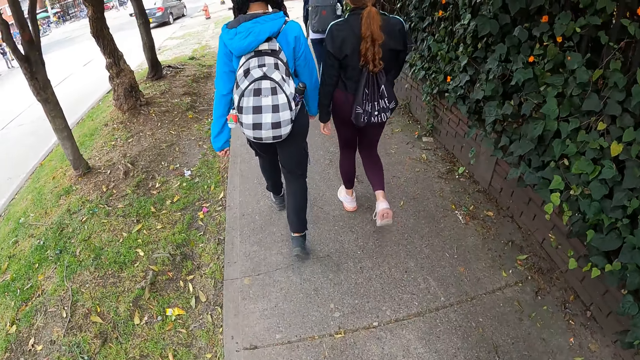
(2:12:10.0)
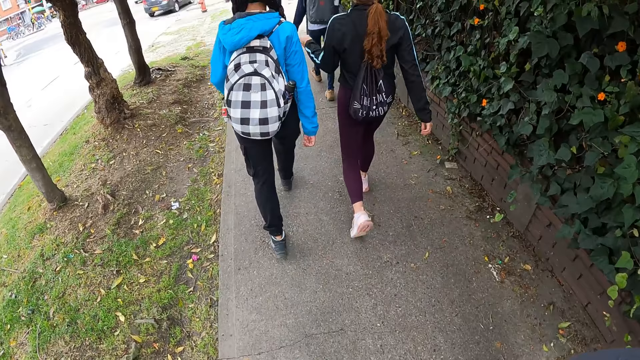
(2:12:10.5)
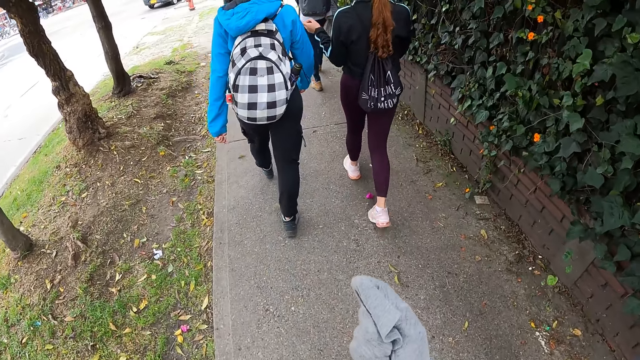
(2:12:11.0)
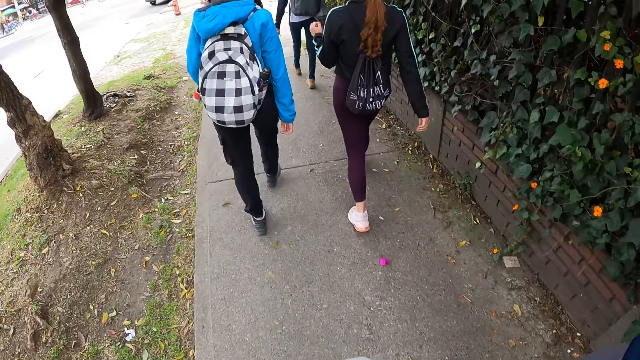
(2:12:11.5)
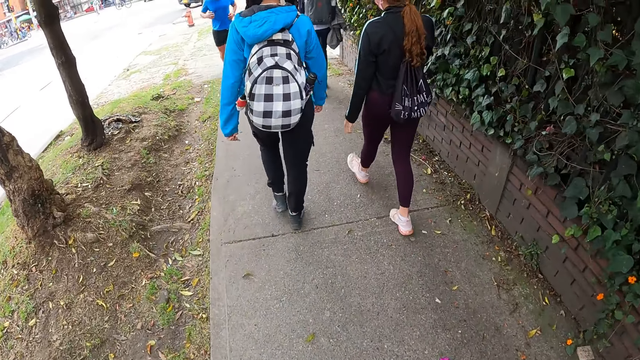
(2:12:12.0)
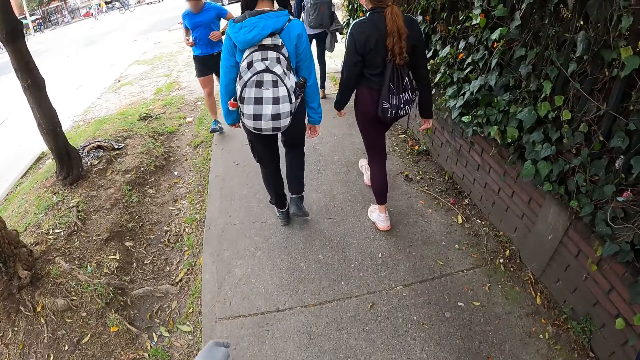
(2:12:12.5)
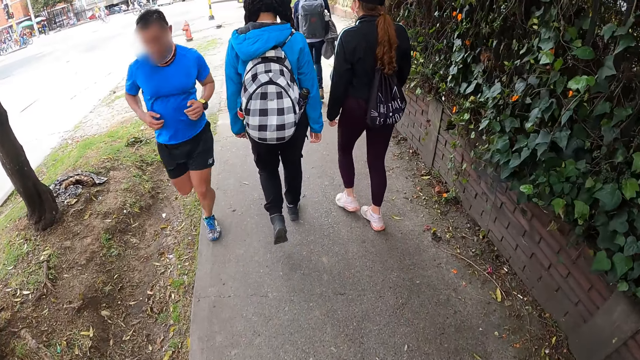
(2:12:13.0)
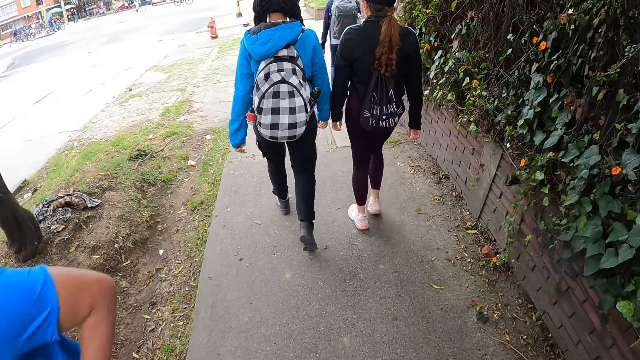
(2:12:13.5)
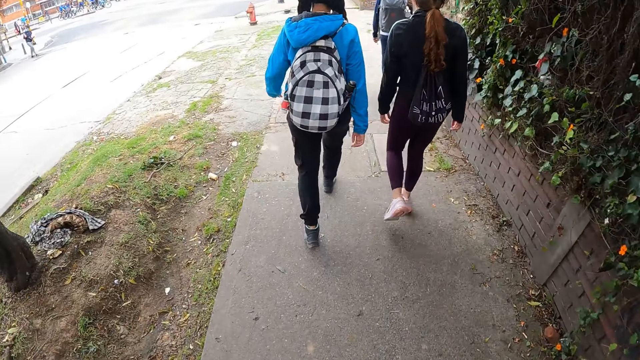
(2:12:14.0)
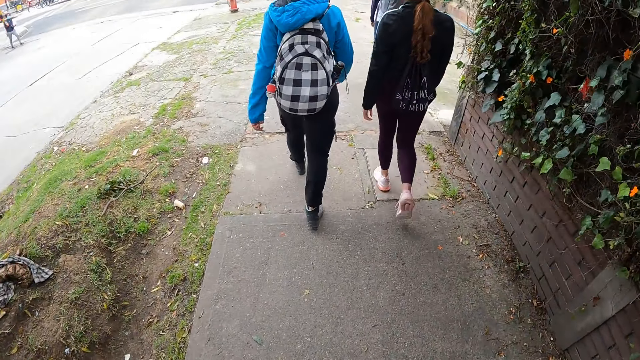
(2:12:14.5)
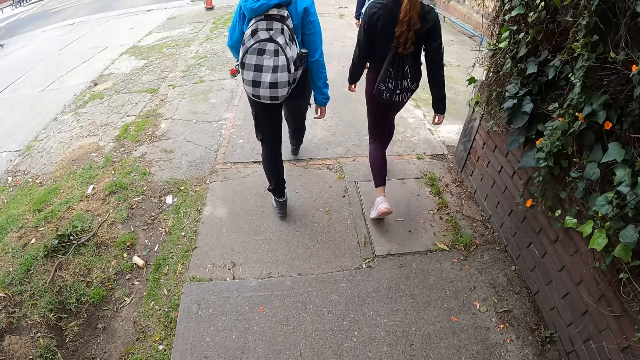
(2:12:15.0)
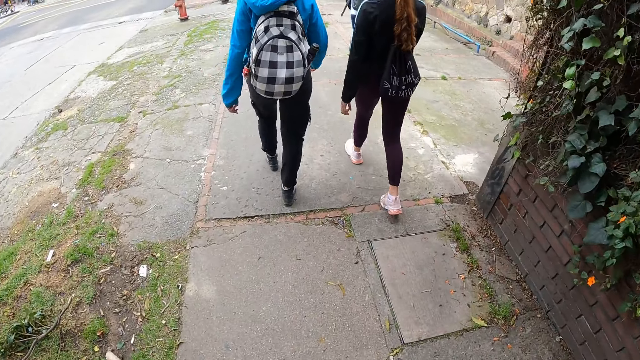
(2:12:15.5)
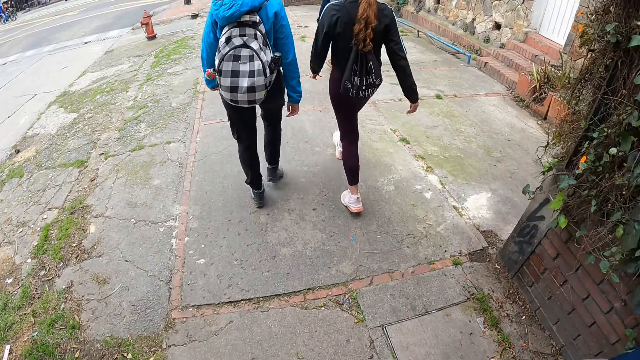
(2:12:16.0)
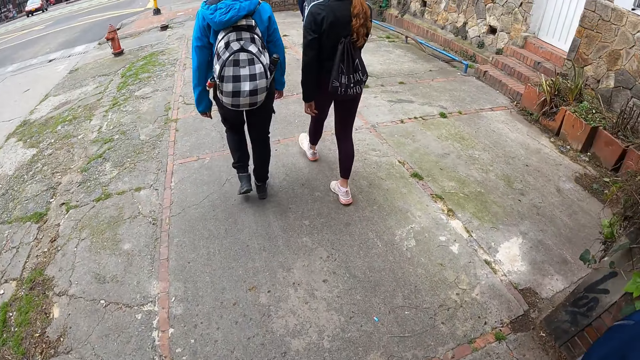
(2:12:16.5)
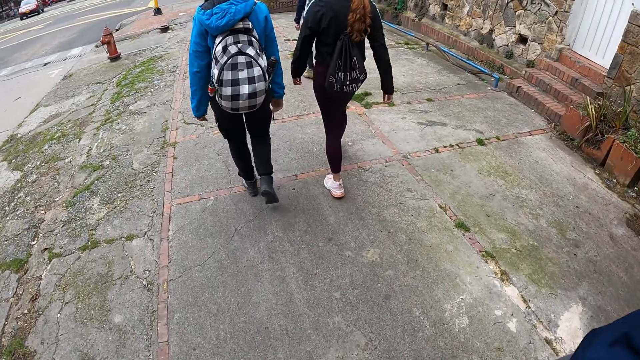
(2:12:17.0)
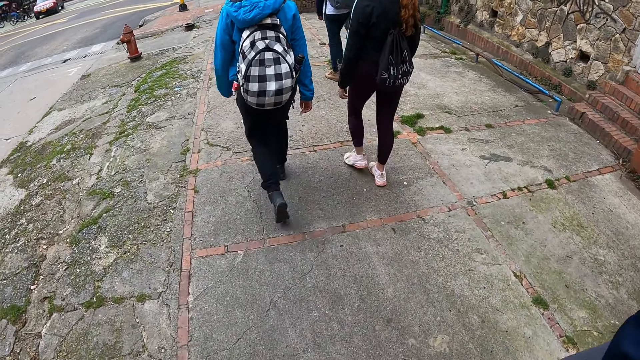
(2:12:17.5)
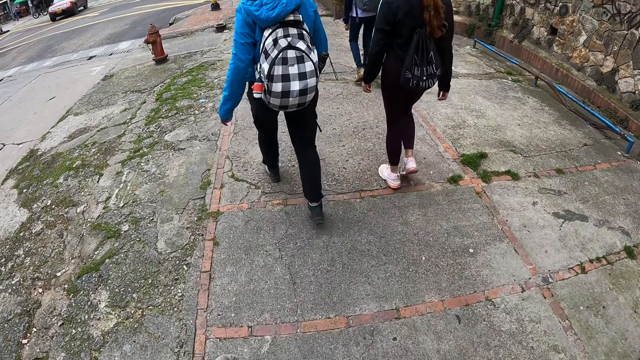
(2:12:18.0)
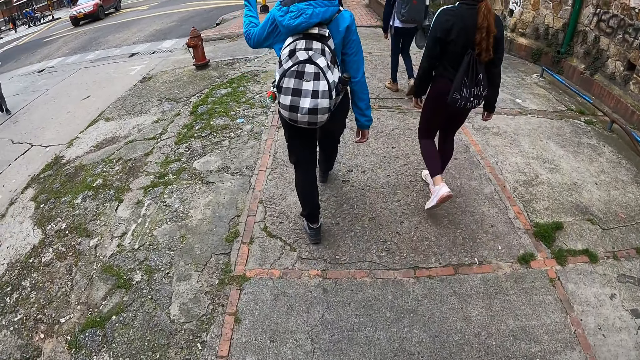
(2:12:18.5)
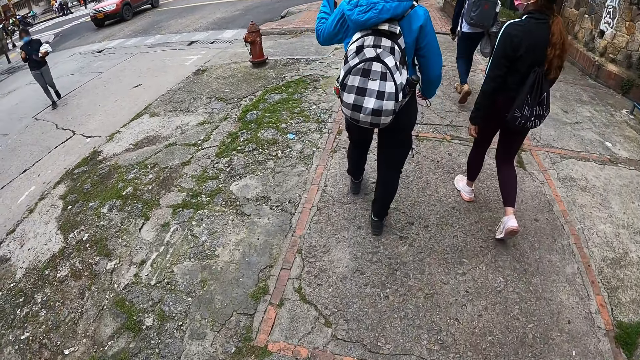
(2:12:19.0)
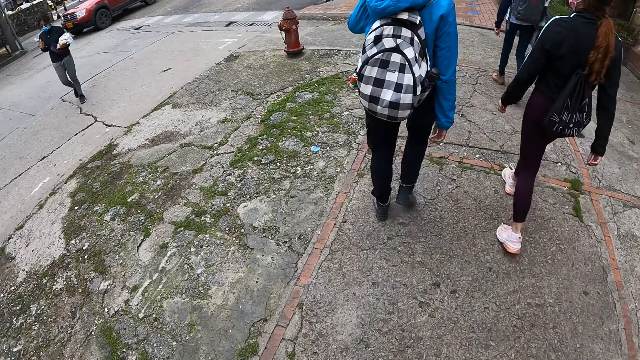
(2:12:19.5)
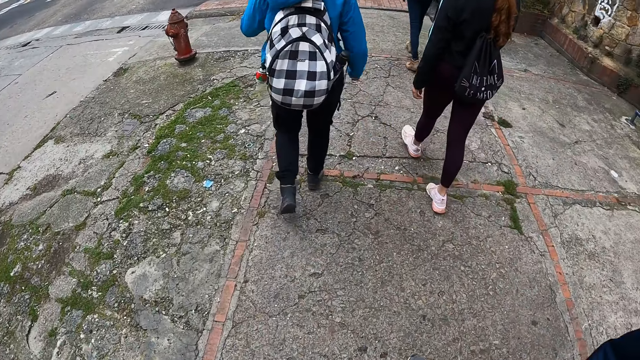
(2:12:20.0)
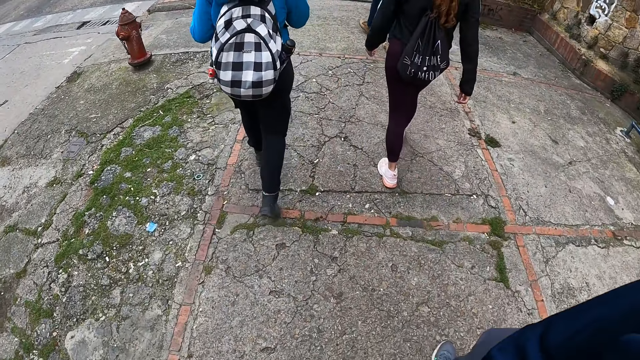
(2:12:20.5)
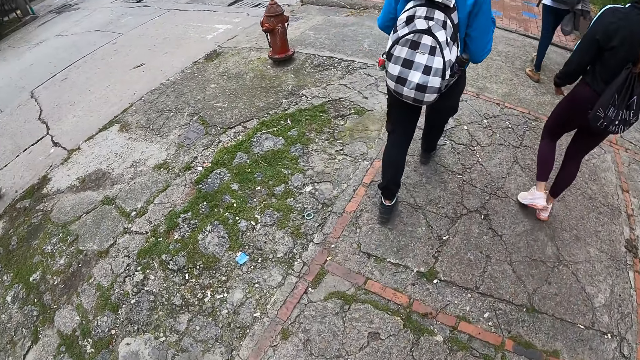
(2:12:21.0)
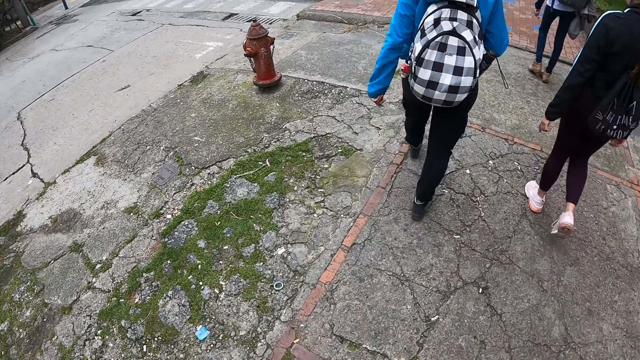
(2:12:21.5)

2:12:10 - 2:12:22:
A man runs past the left hand side of the camera wearer on the sidewalk.

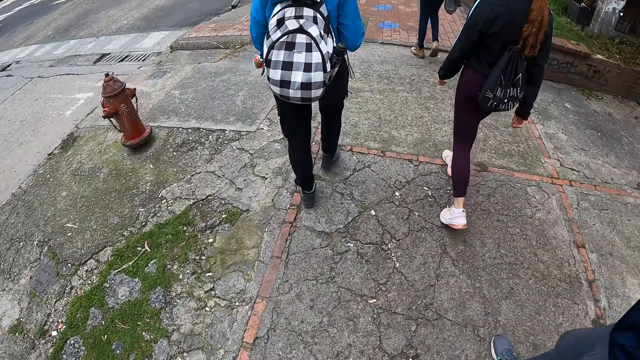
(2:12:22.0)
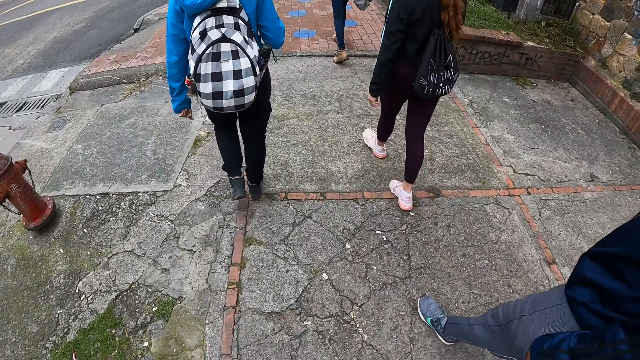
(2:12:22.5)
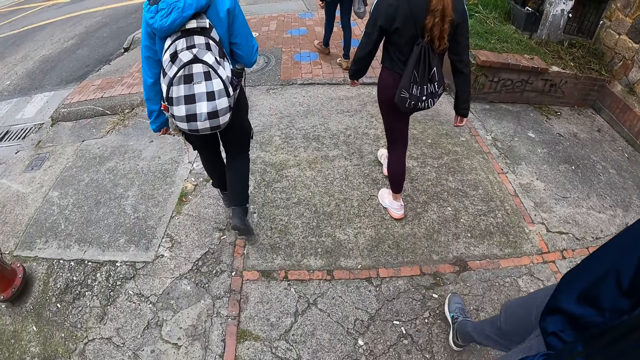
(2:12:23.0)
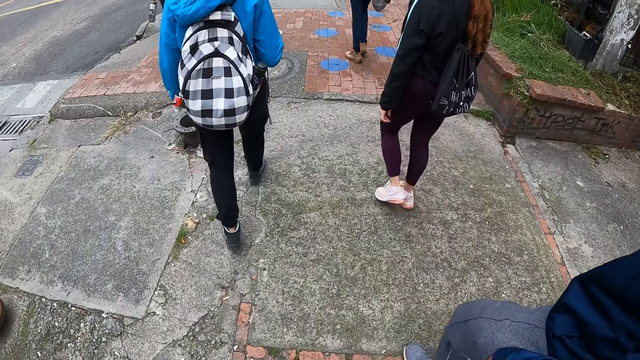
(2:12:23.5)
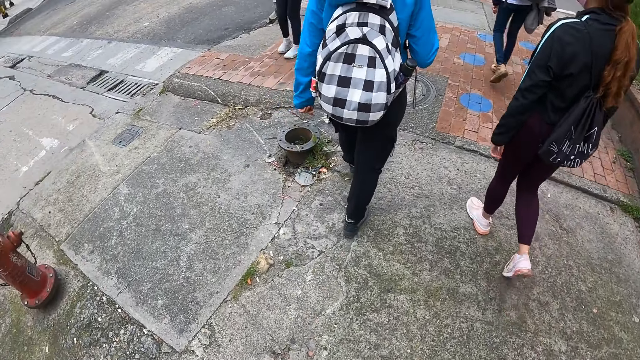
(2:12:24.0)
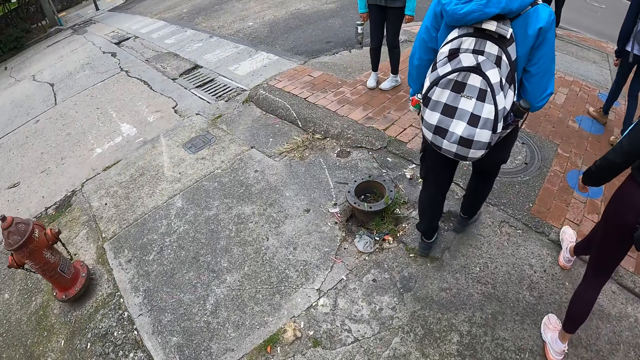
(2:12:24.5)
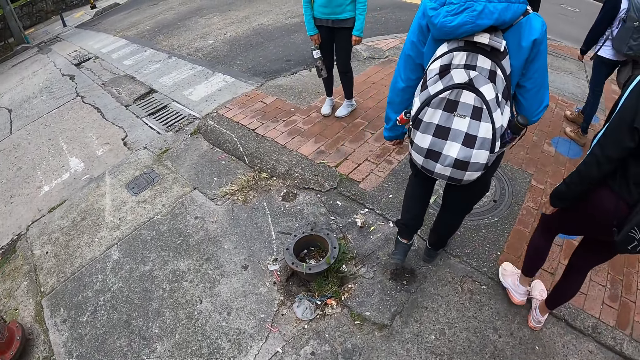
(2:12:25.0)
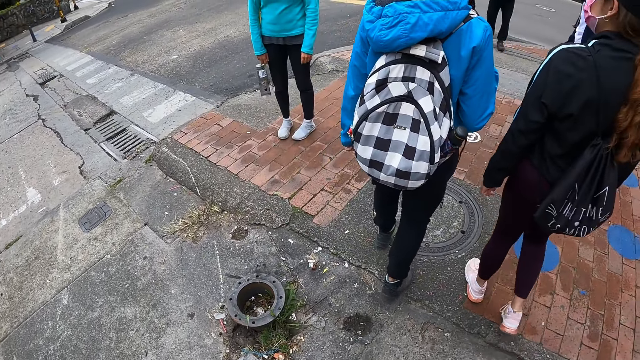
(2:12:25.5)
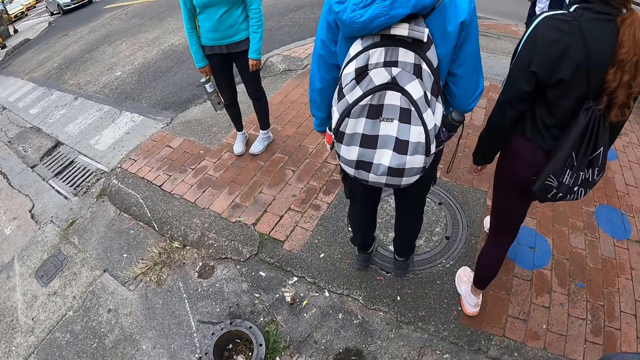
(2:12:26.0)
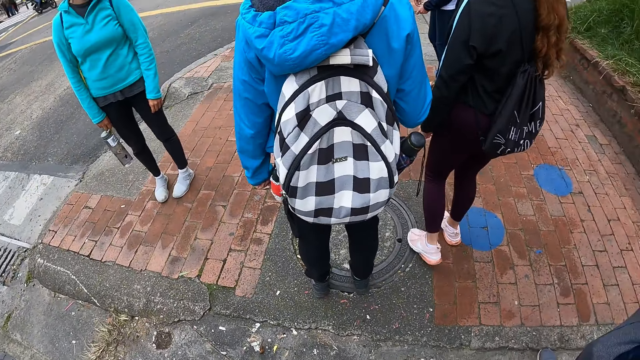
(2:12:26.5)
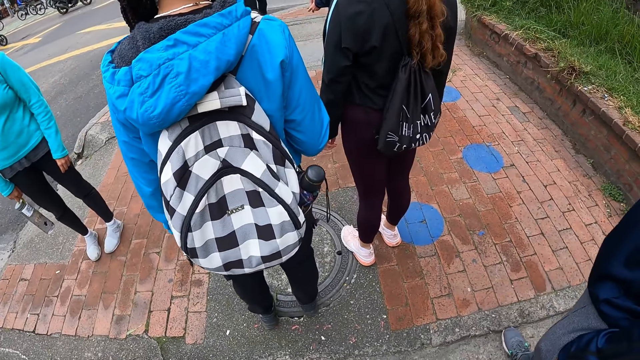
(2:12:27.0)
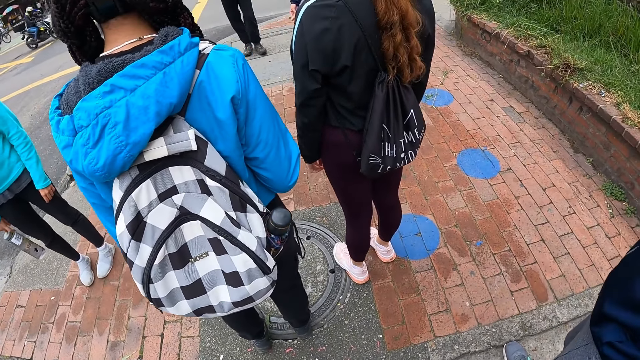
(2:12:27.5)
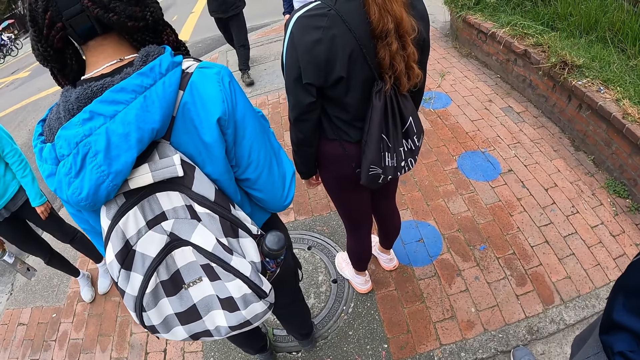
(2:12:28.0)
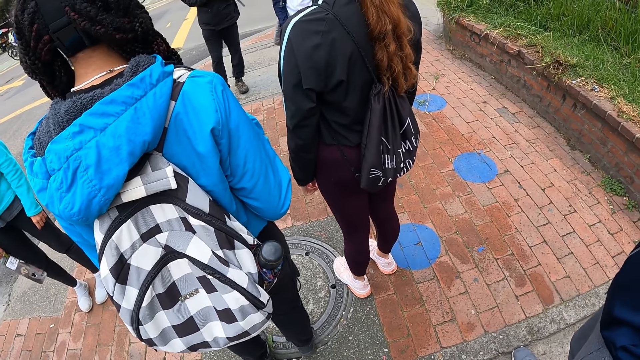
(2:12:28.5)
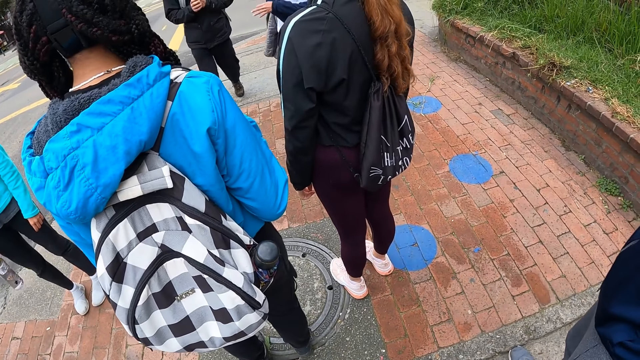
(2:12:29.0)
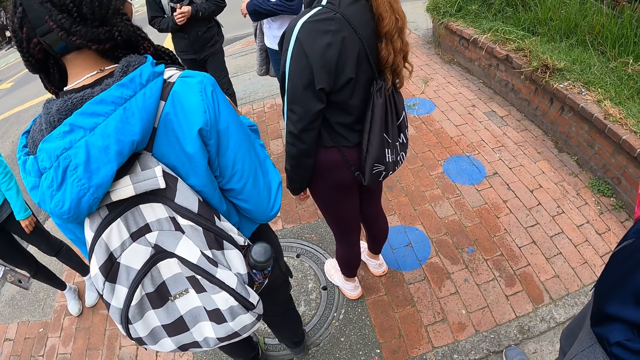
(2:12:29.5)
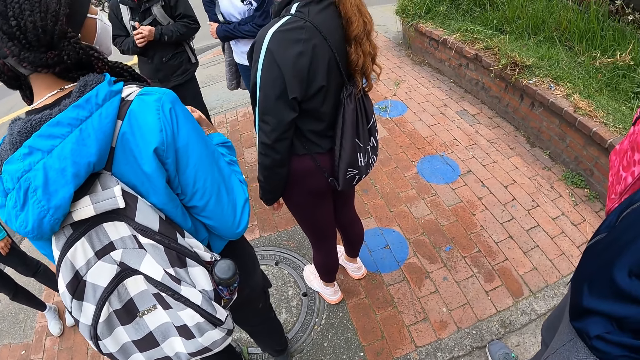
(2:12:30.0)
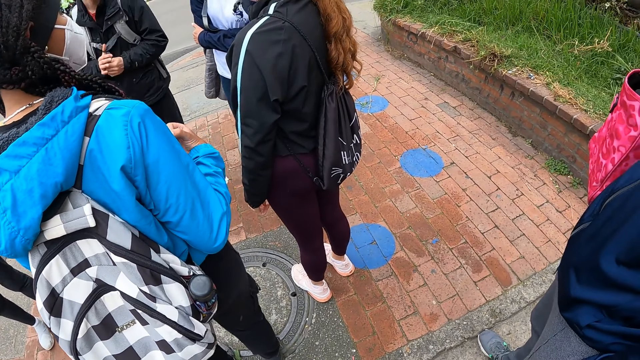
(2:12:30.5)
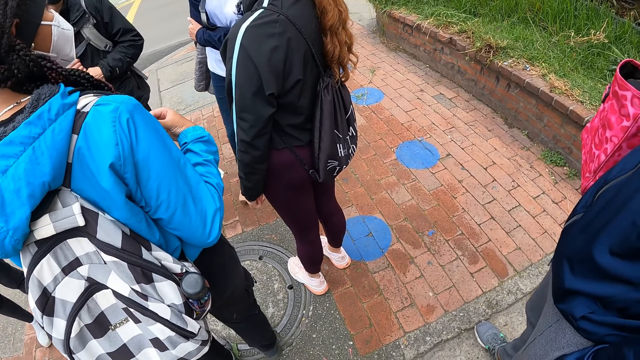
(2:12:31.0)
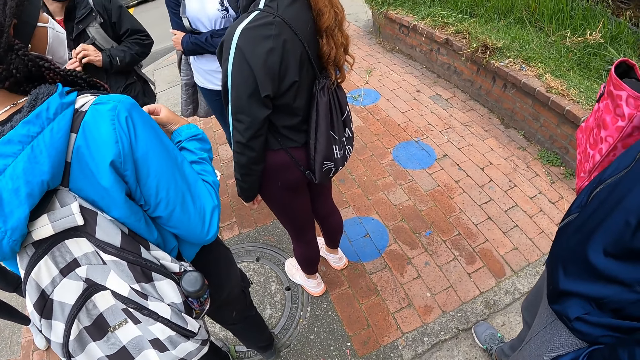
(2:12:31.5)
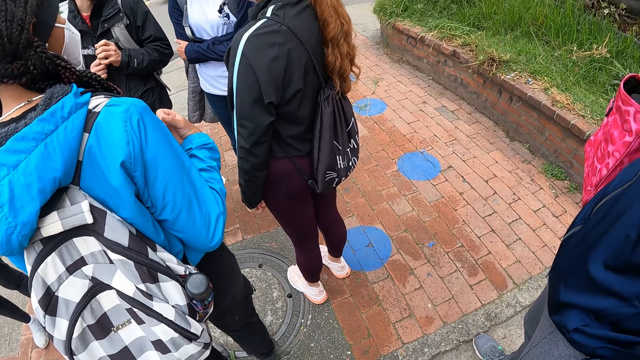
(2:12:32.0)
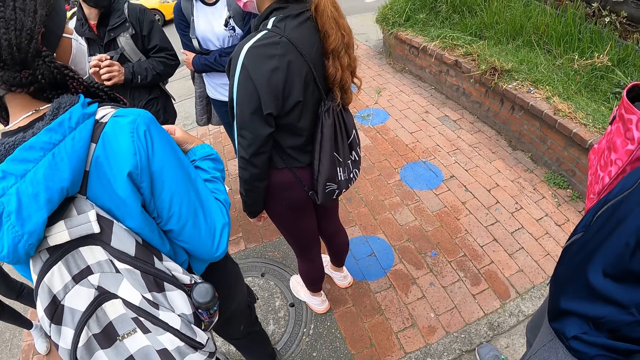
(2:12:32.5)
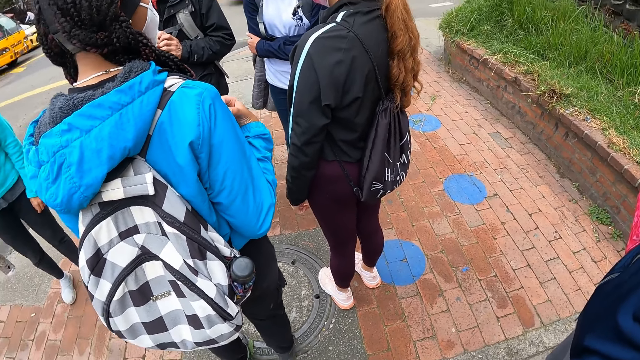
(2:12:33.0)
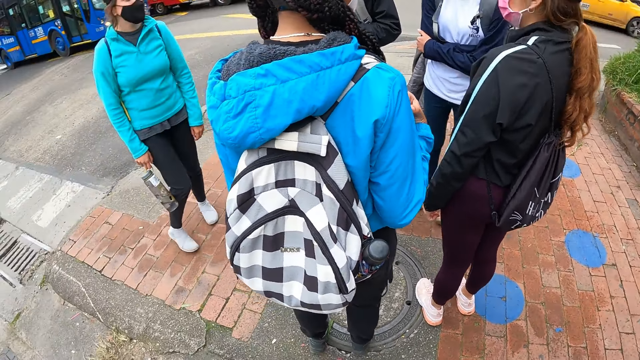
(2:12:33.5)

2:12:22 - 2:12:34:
The man and the women meet up with a woman and another man on the sidewalk. The camera wearer stands.
